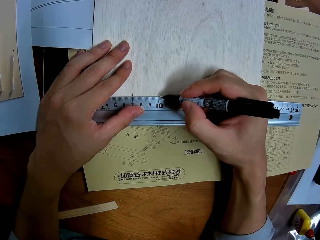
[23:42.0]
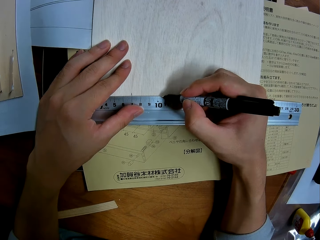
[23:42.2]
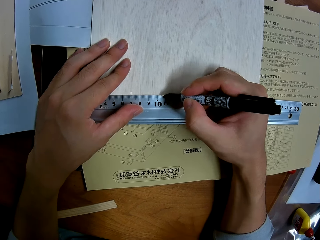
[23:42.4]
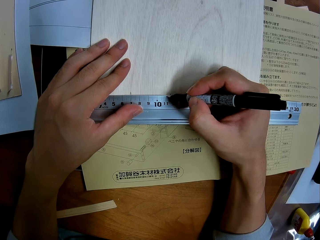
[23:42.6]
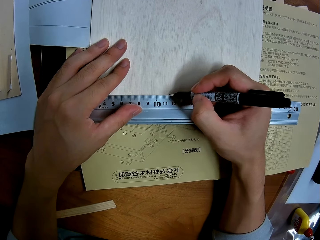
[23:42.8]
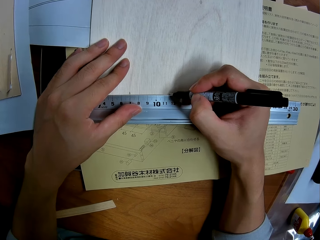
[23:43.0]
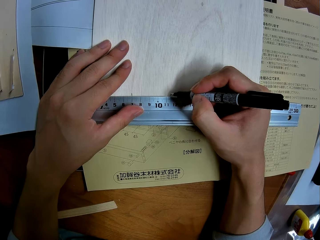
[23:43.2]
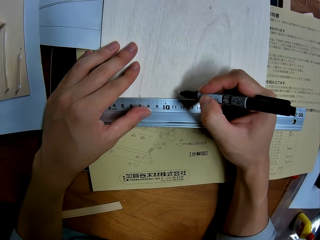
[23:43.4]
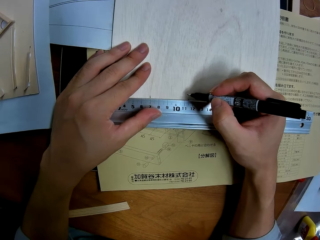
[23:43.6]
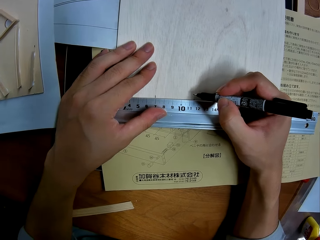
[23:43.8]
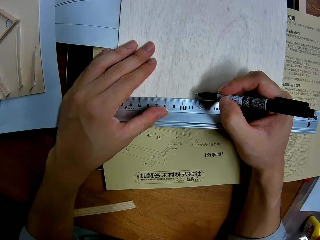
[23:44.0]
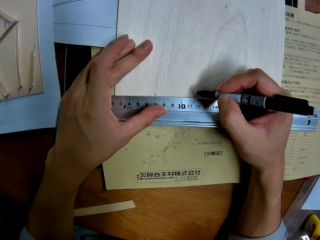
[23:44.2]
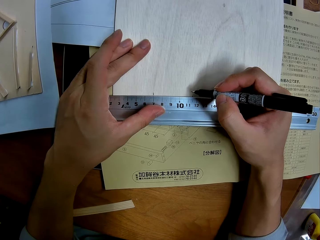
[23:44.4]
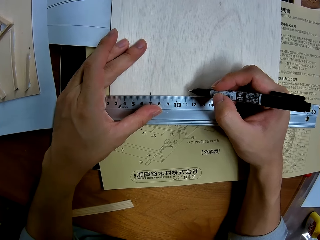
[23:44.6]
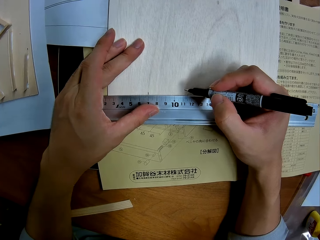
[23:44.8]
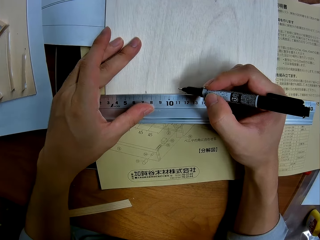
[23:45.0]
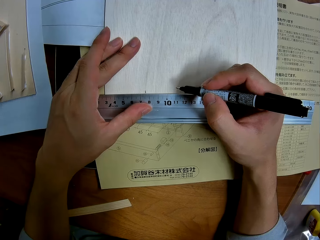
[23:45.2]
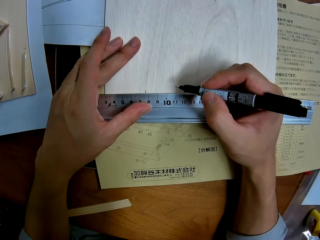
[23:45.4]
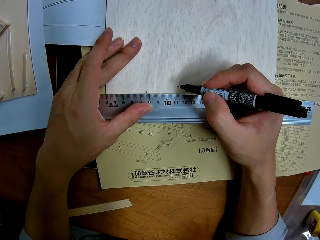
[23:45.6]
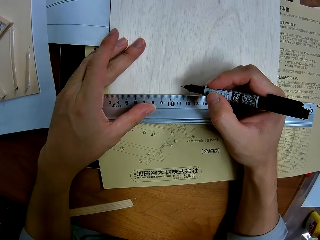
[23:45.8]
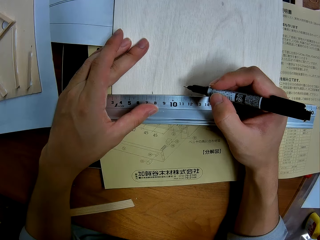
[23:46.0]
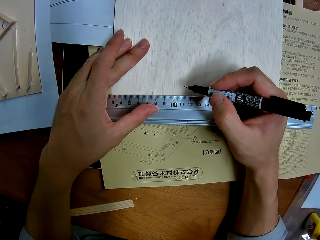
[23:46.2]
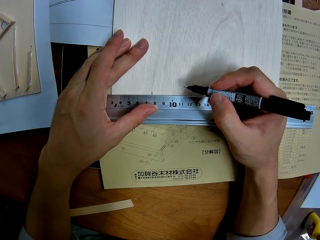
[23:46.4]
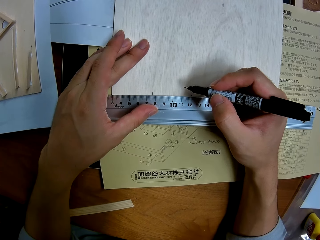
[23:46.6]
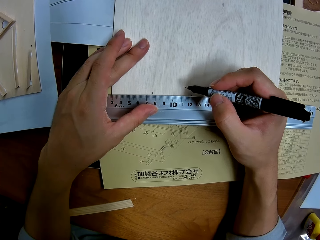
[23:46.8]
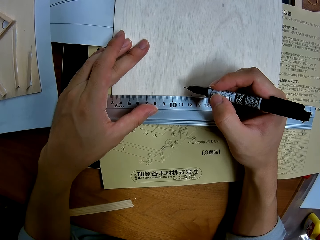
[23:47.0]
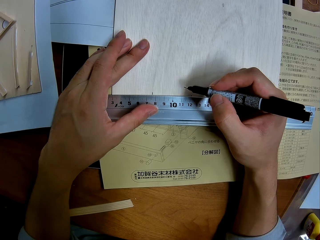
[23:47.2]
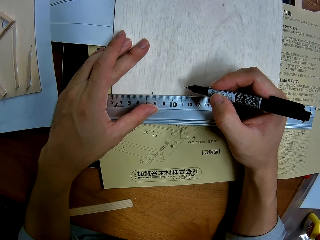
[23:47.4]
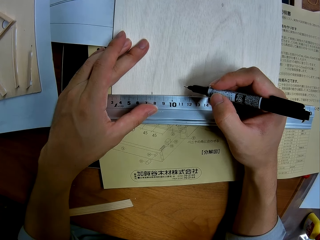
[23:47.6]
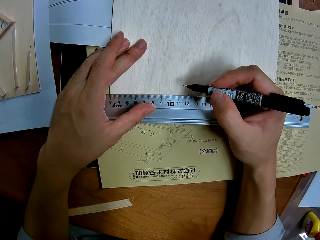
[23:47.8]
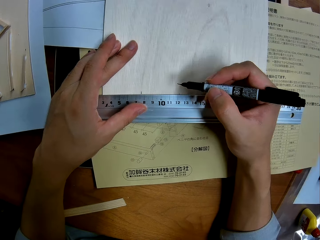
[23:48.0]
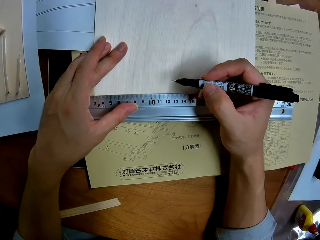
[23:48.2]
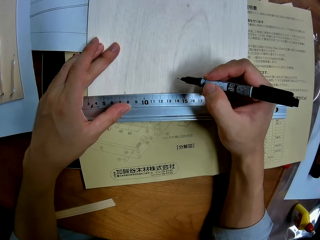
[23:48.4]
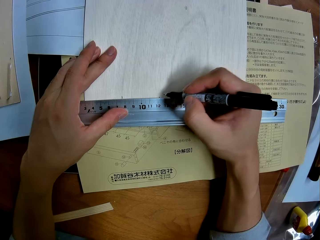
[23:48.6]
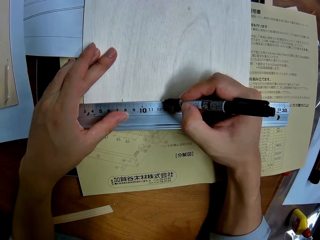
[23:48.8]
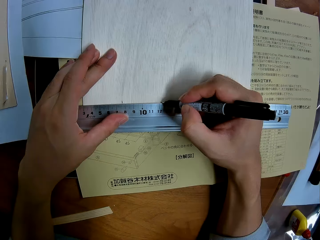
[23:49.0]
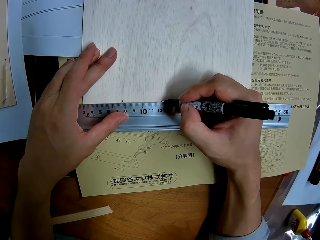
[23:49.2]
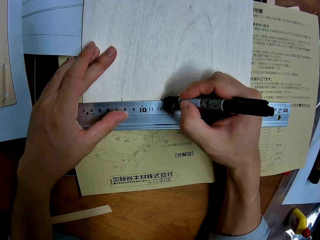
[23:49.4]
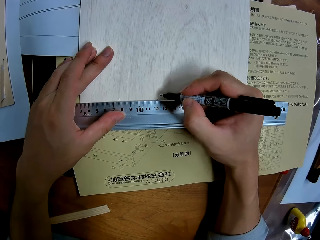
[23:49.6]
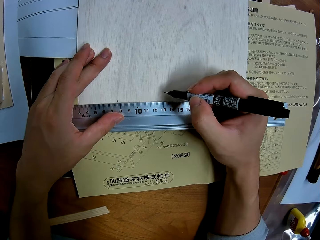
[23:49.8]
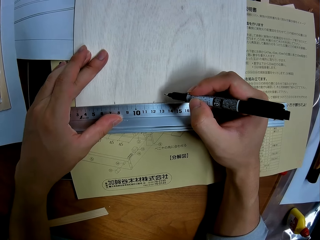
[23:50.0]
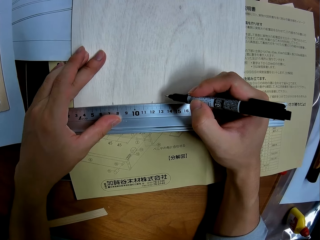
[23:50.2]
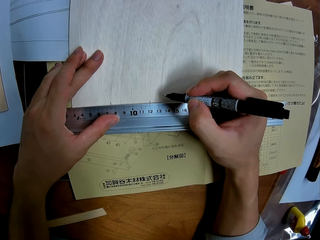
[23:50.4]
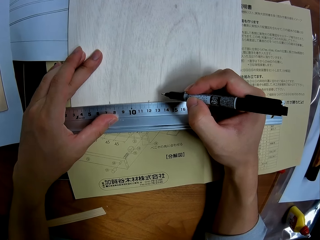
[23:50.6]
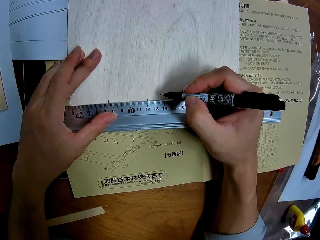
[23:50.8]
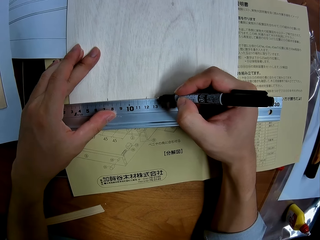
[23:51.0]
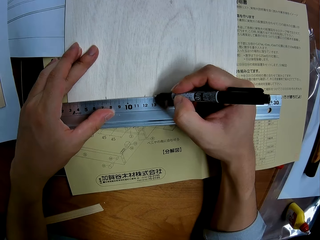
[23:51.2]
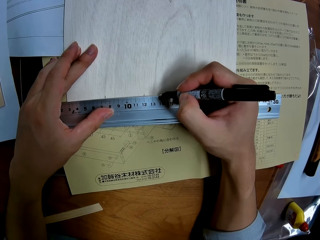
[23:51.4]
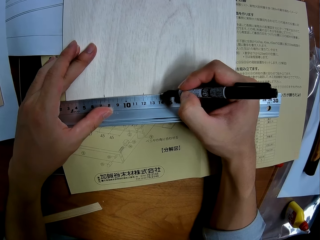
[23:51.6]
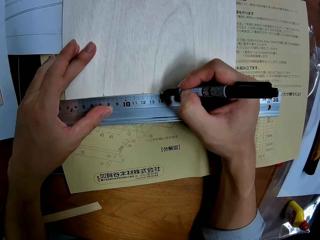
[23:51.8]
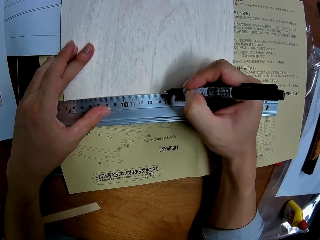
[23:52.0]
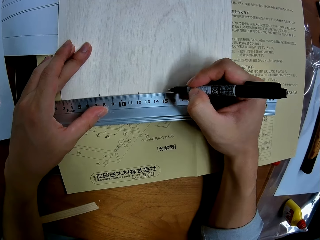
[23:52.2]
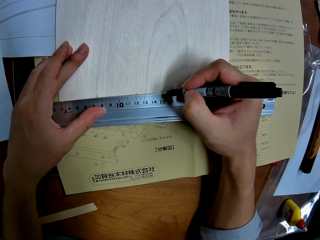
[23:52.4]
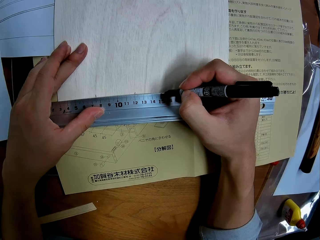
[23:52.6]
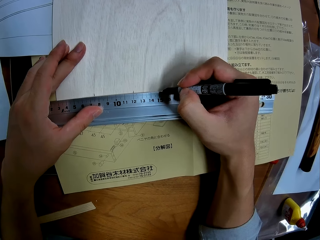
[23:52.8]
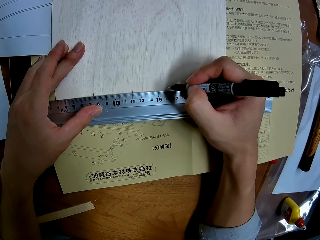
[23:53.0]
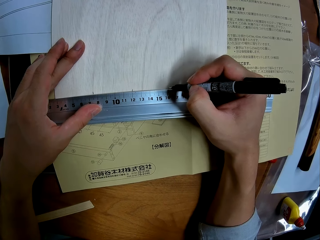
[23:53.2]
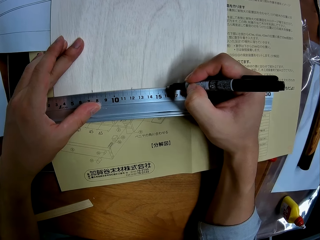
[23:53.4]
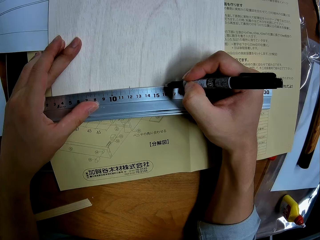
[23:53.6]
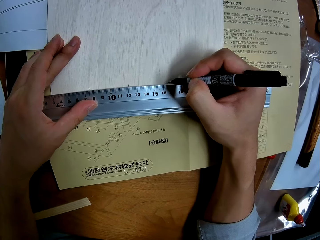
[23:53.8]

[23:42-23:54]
The camera wearer looks at the plywood. They mark the plywood with a pen.

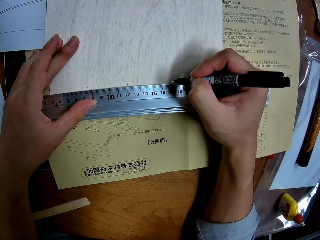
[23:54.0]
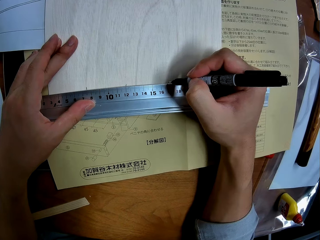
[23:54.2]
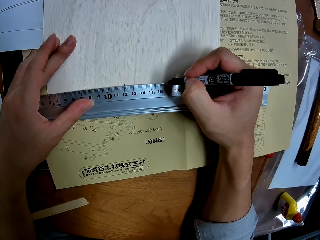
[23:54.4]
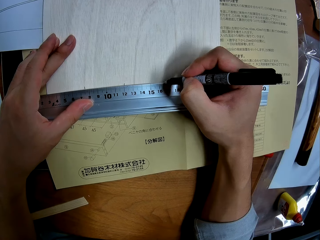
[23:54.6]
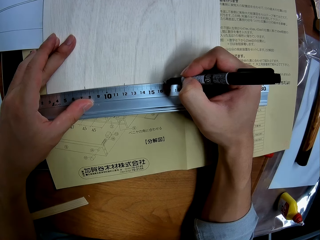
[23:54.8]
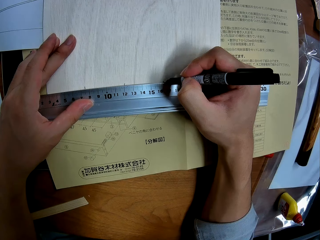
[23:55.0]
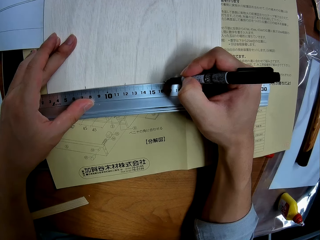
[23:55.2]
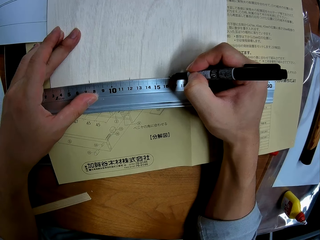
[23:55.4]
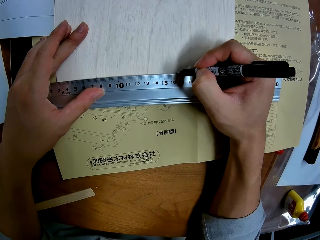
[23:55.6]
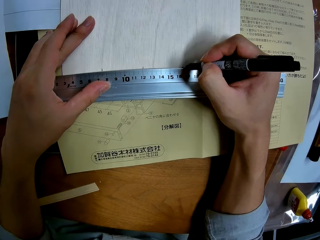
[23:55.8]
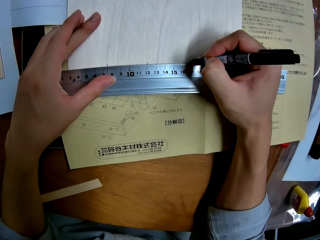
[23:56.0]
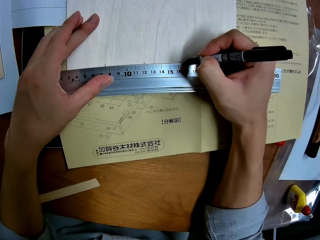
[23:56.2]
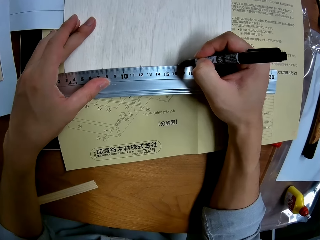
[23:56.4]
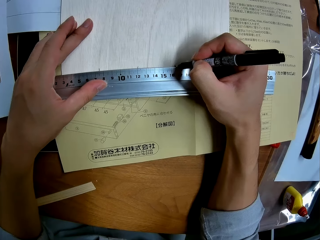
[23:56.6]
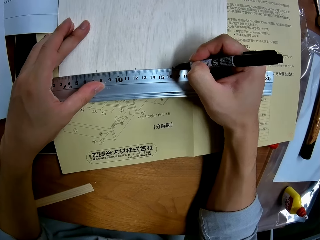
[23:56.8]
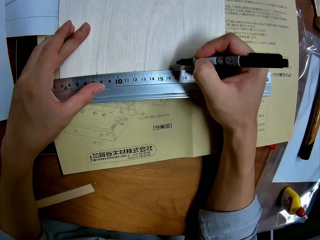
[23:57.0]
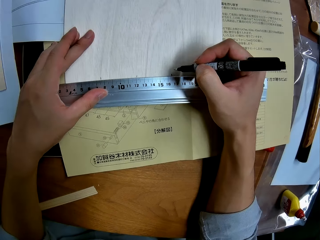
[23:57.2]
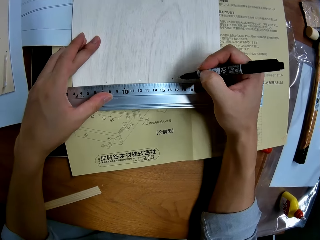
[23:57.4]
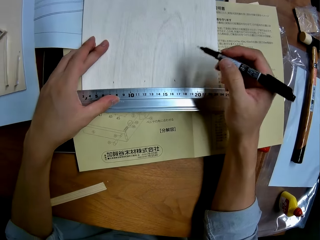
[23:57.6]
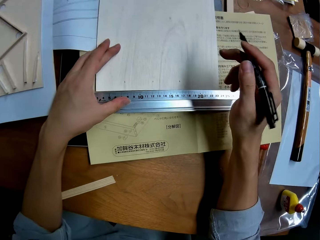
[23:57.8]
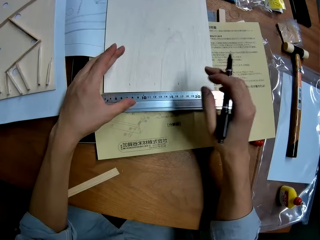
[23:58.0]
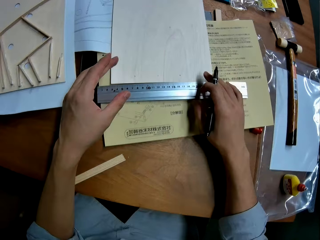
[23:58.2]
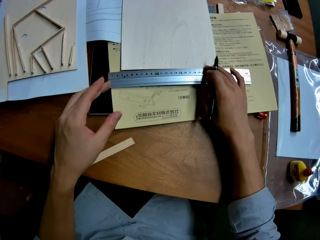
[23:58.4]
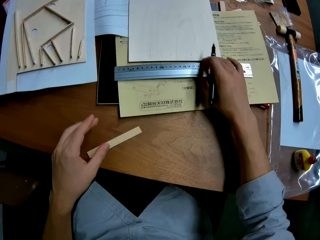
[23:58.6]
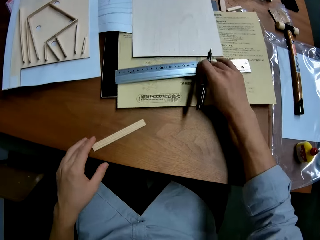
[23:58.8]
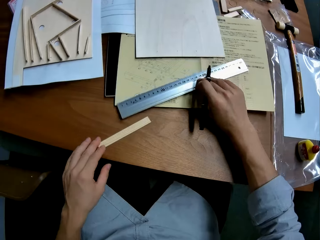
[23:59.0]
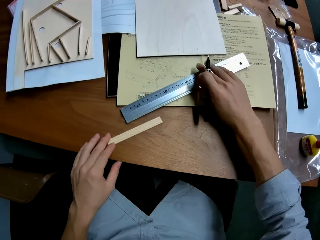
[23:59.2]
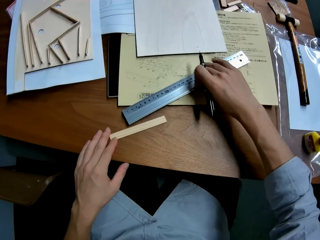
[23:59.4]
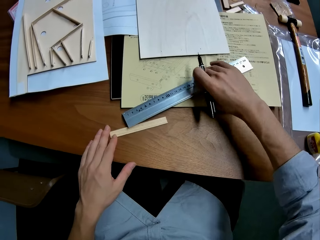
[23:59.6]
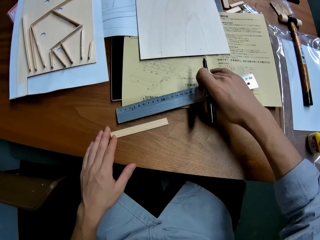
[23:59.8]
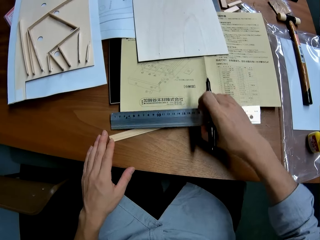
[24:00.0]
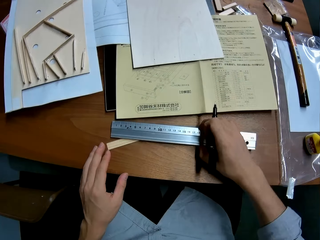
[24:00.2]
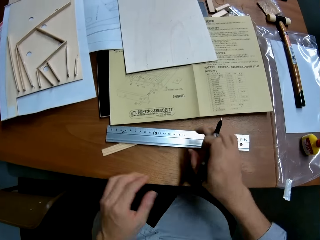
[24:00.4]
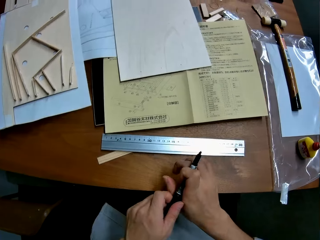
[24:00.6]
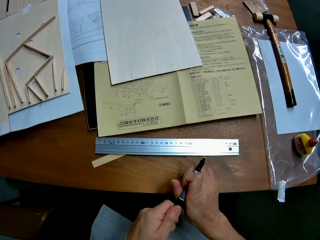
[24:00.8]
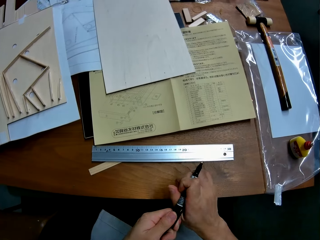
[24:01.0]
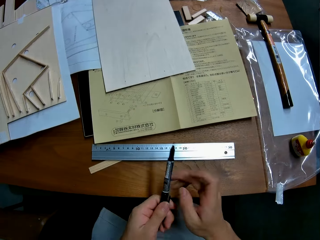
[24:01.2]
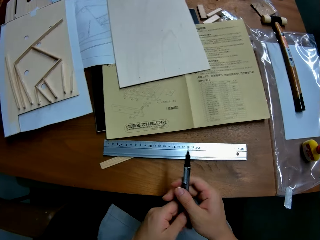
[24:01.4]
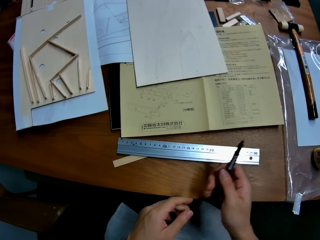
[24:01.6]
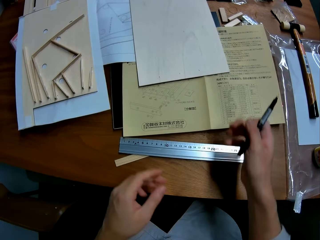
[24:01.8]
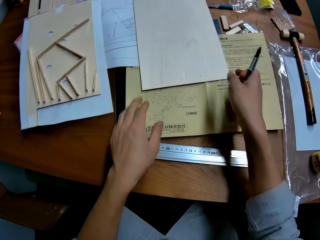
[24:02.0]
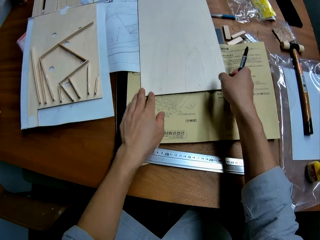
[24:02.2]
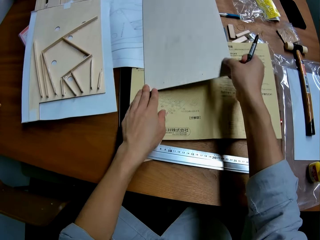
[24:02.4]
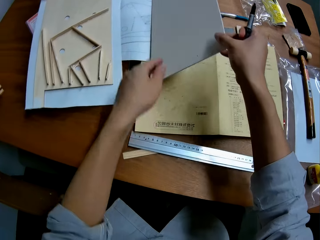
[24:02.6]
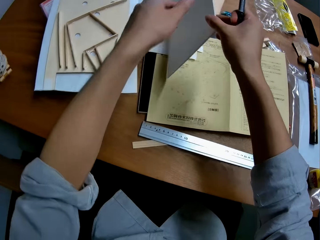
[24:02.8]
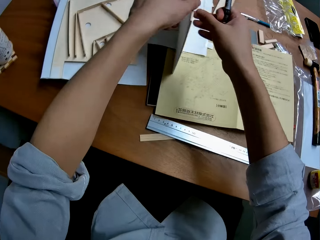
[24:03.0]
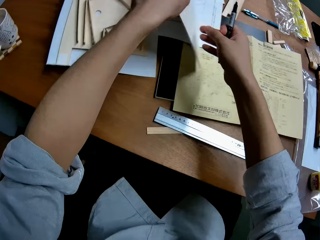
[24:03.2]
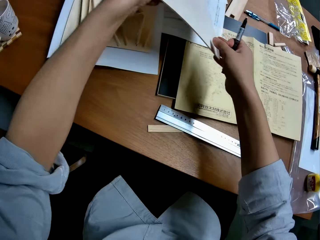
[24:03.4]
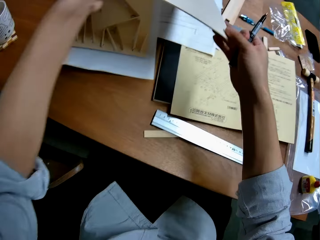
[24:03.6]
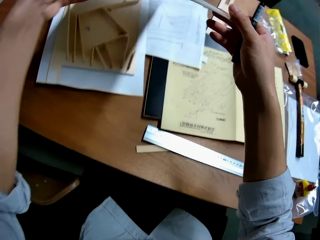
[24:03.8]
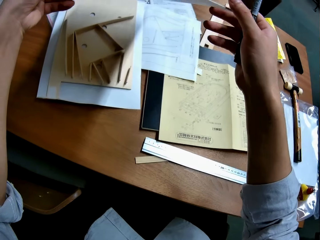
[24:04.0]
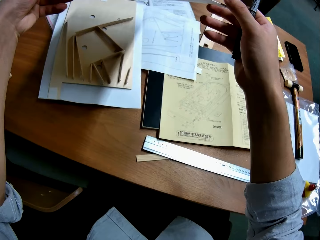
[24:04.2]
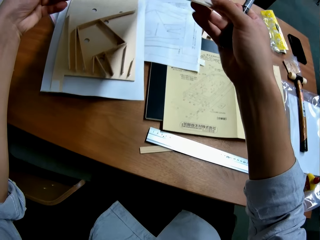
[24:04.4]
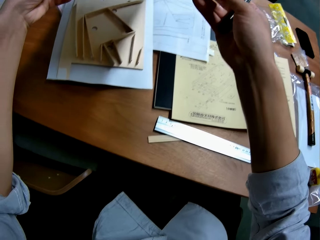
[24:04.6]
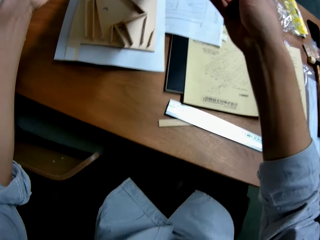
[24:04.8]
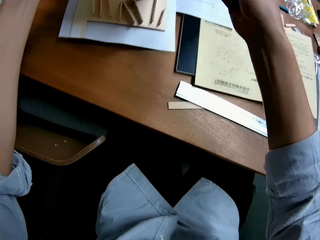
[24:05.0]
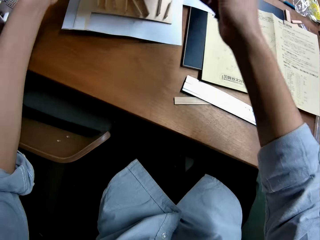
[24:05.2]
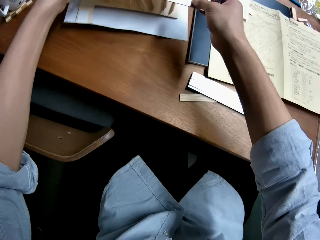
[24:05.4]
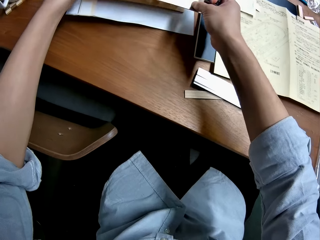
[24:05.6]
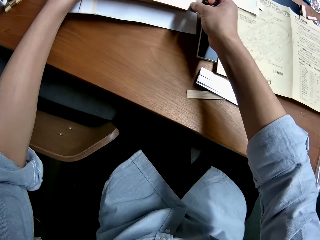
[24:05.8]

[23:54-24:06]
The camera wearer adjusts the ruler on the table with his right hand. He removes the ruler from the plywood. He holds the pen with his two hands. He carries the wooden board from the table with his two hands.
